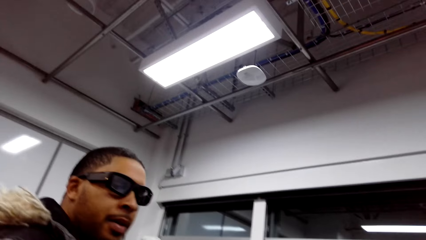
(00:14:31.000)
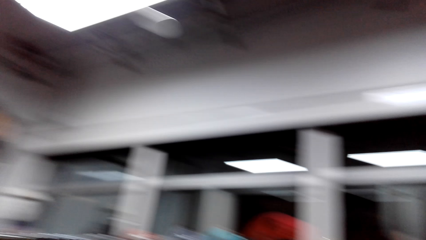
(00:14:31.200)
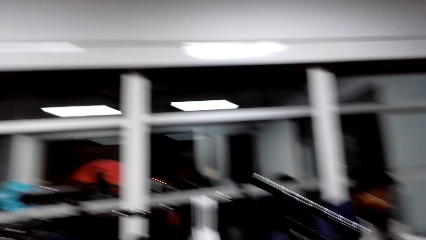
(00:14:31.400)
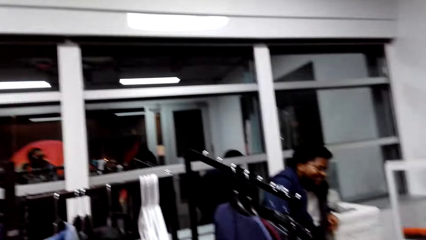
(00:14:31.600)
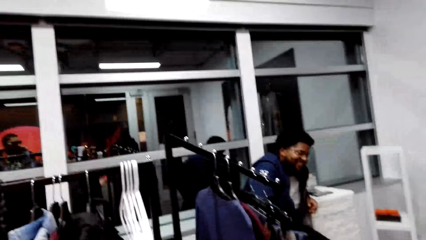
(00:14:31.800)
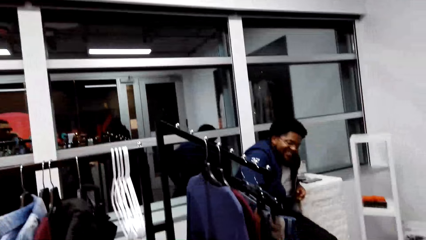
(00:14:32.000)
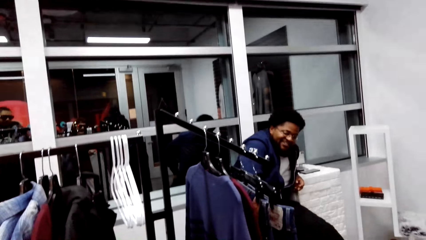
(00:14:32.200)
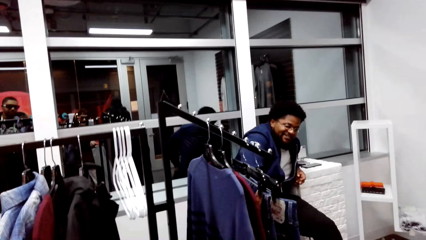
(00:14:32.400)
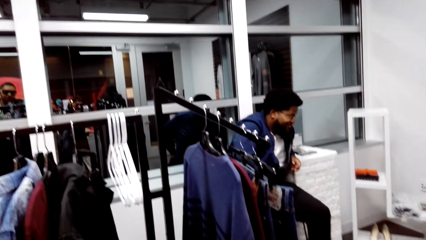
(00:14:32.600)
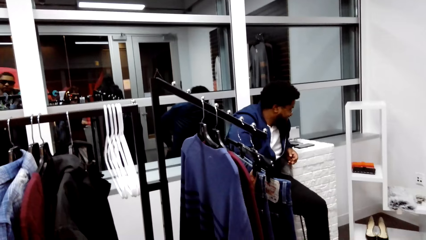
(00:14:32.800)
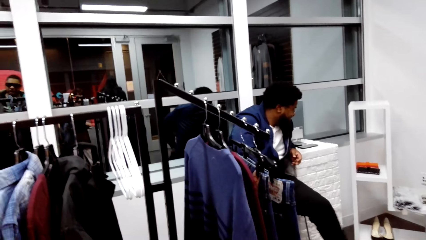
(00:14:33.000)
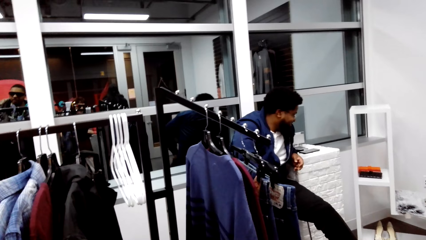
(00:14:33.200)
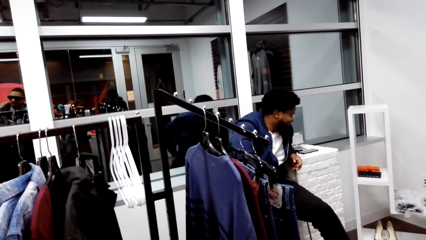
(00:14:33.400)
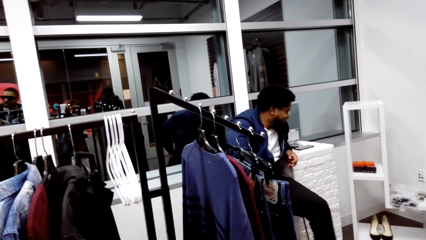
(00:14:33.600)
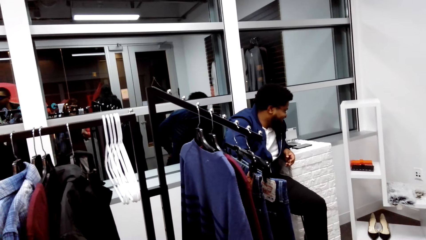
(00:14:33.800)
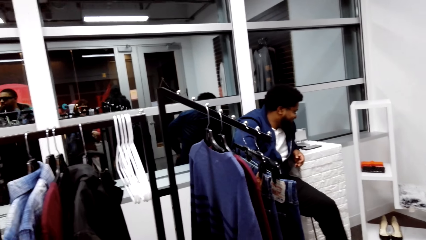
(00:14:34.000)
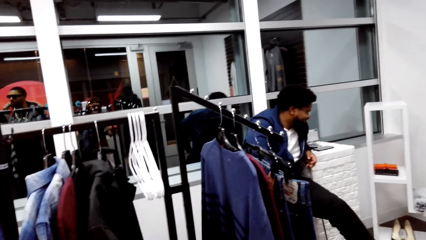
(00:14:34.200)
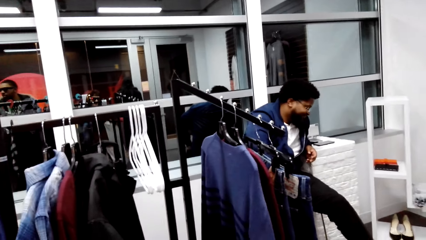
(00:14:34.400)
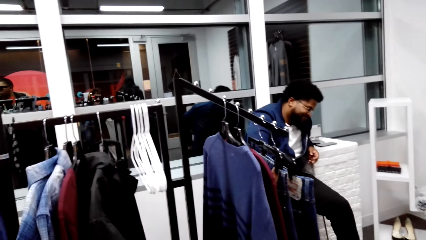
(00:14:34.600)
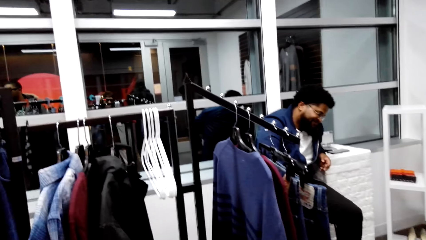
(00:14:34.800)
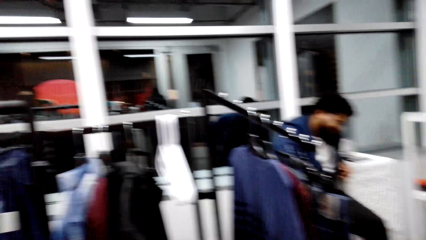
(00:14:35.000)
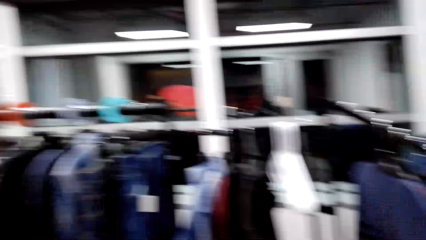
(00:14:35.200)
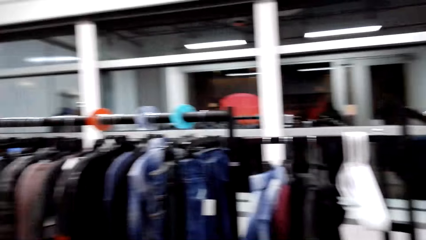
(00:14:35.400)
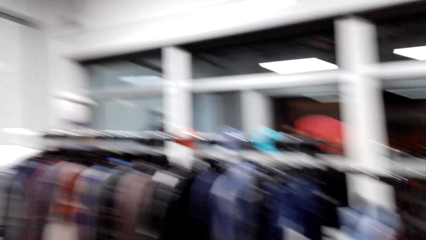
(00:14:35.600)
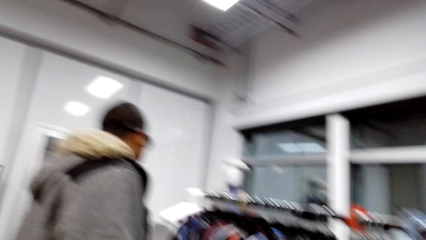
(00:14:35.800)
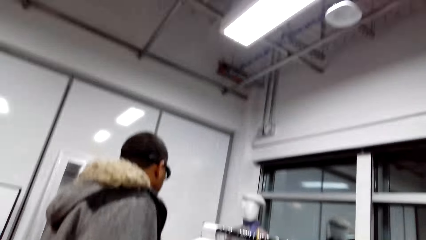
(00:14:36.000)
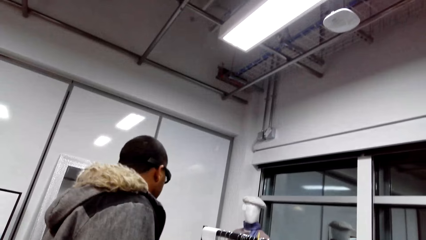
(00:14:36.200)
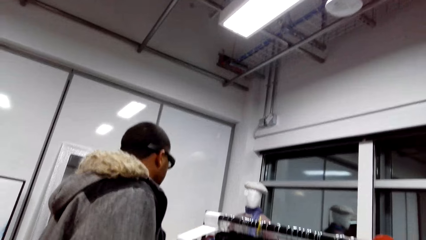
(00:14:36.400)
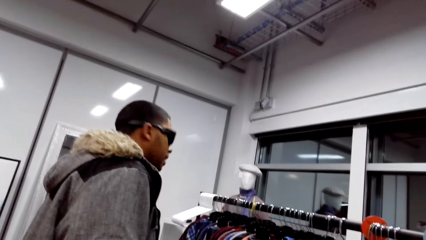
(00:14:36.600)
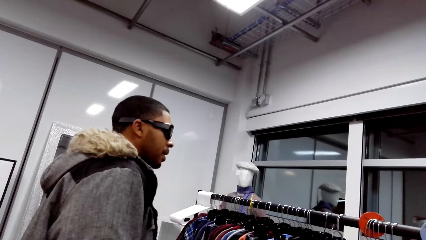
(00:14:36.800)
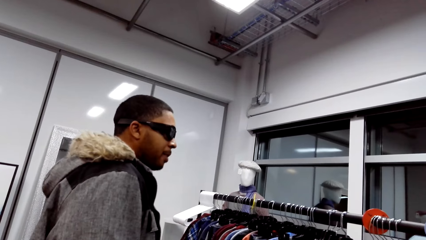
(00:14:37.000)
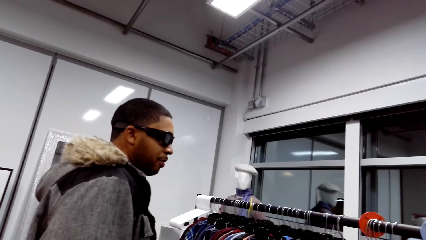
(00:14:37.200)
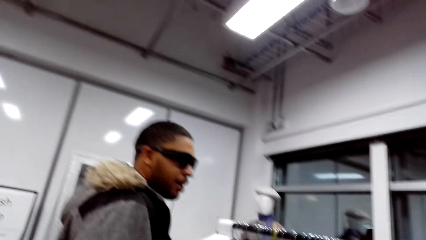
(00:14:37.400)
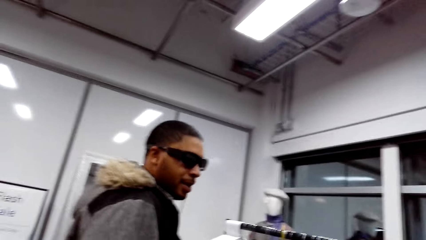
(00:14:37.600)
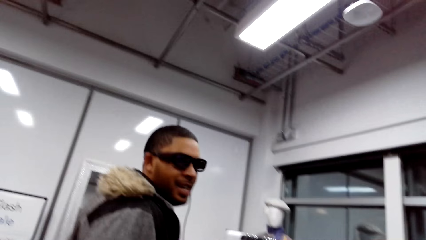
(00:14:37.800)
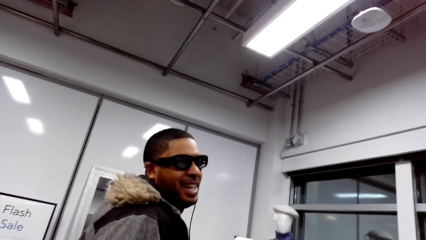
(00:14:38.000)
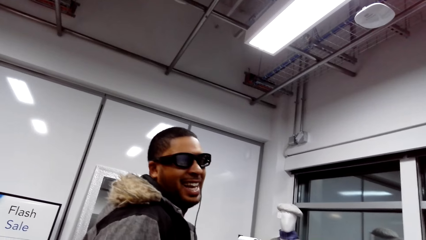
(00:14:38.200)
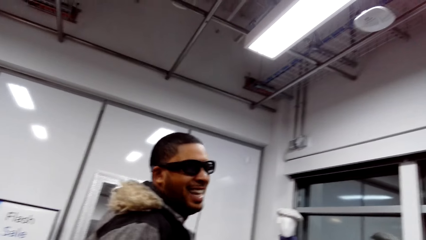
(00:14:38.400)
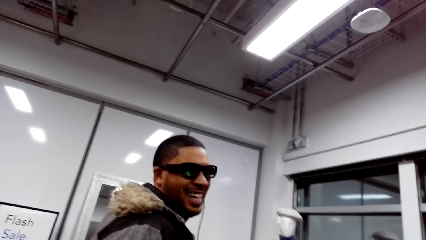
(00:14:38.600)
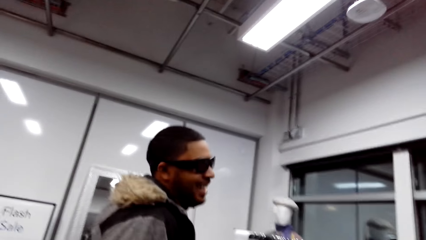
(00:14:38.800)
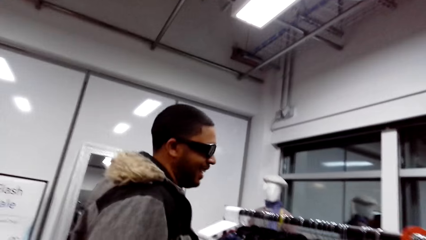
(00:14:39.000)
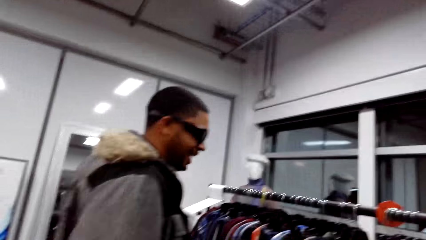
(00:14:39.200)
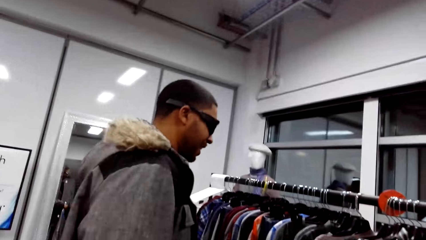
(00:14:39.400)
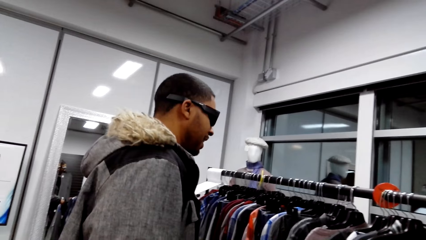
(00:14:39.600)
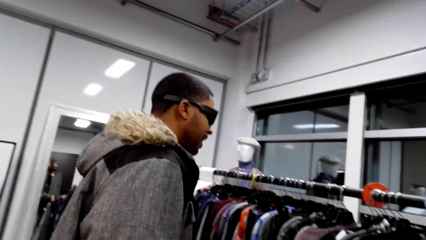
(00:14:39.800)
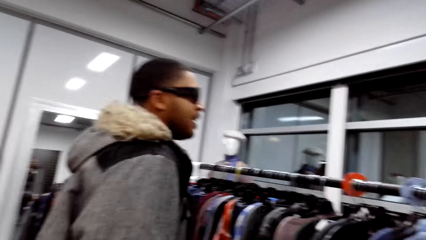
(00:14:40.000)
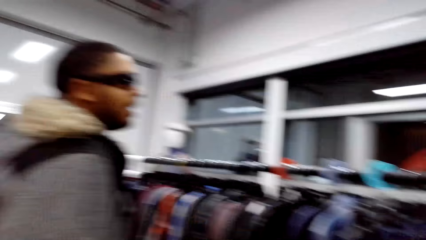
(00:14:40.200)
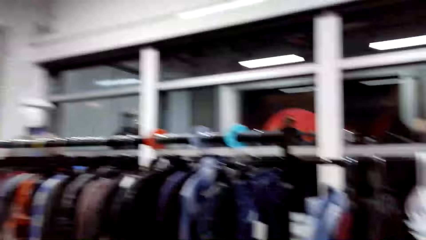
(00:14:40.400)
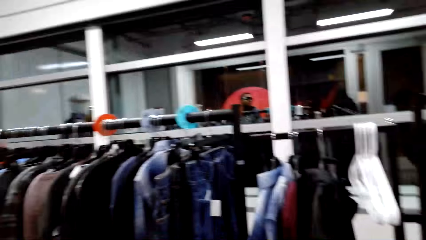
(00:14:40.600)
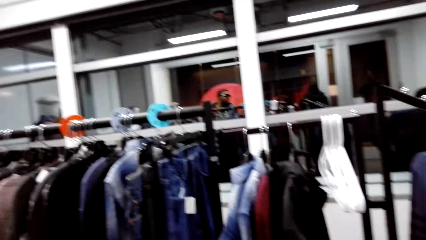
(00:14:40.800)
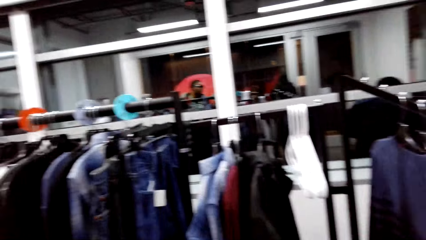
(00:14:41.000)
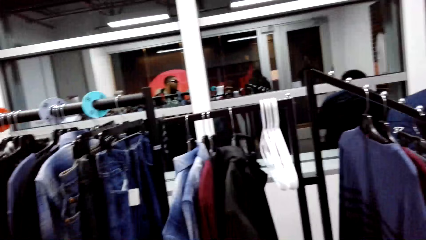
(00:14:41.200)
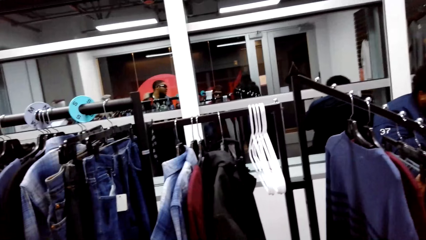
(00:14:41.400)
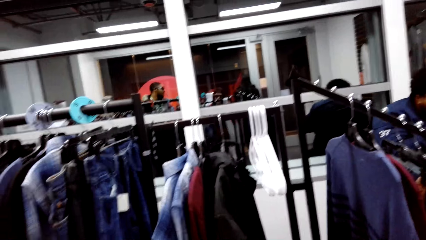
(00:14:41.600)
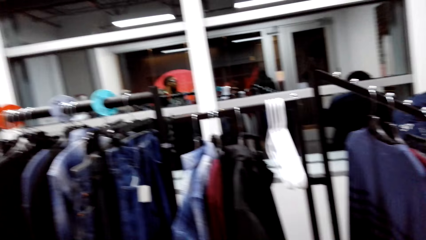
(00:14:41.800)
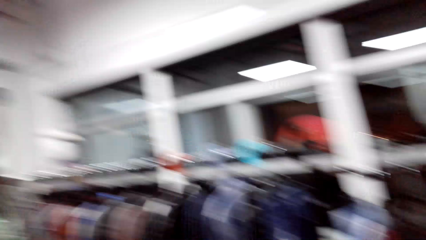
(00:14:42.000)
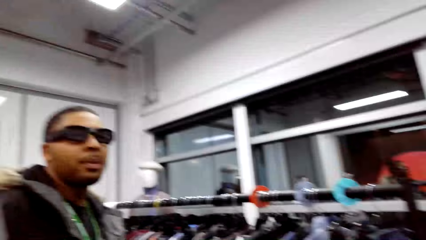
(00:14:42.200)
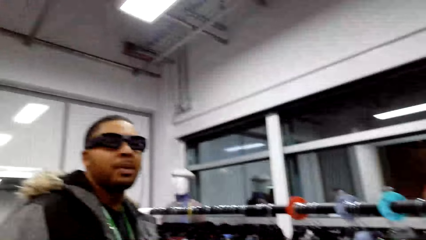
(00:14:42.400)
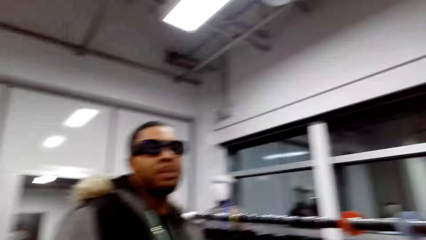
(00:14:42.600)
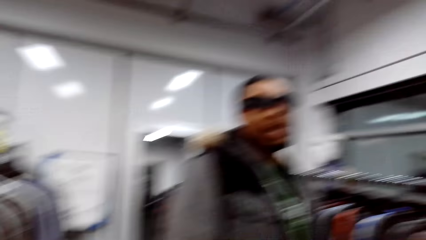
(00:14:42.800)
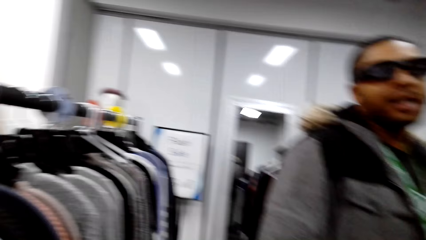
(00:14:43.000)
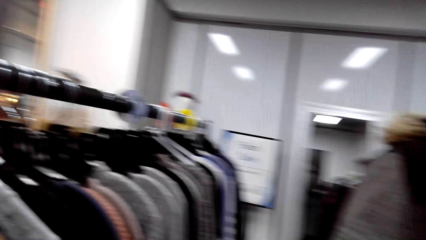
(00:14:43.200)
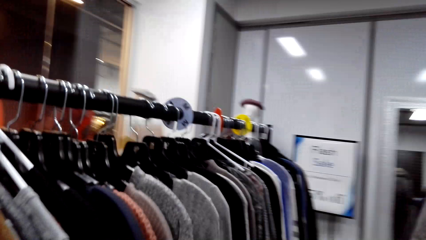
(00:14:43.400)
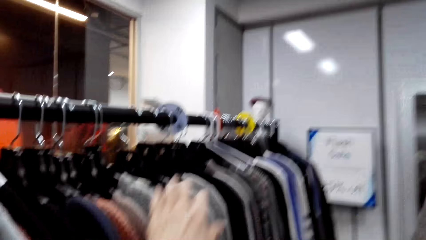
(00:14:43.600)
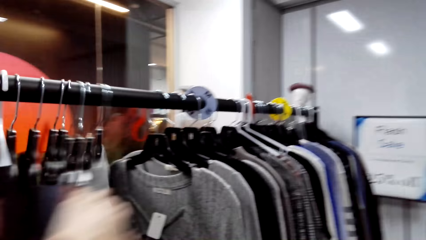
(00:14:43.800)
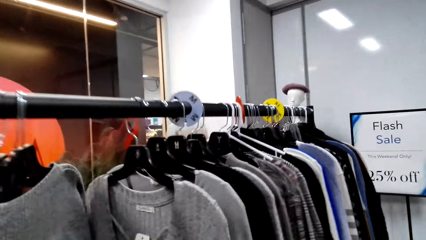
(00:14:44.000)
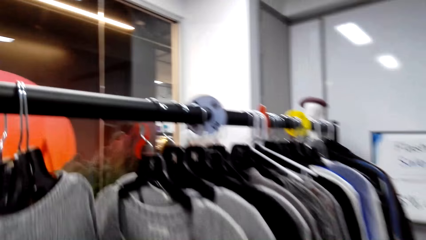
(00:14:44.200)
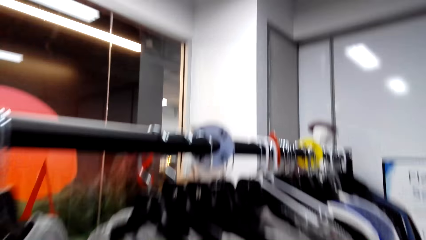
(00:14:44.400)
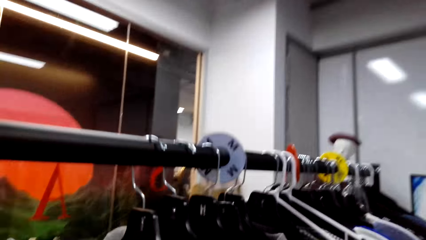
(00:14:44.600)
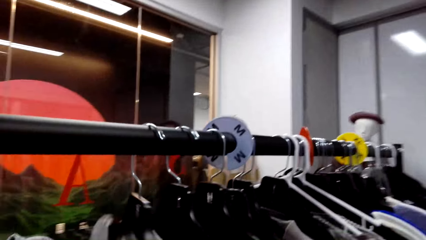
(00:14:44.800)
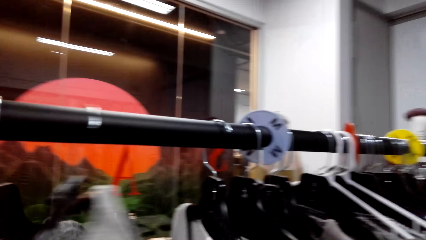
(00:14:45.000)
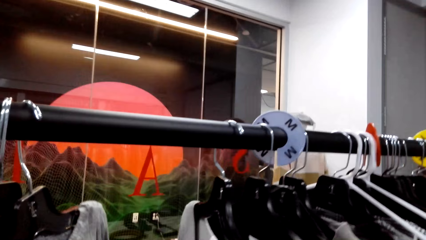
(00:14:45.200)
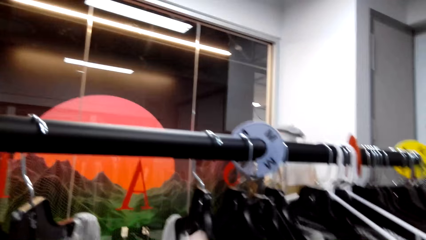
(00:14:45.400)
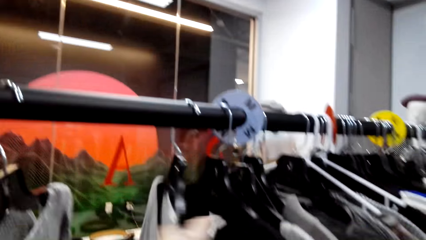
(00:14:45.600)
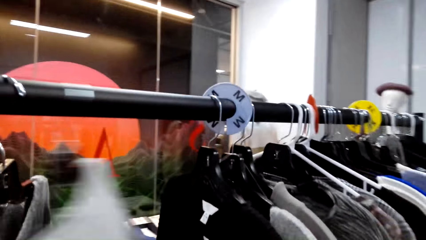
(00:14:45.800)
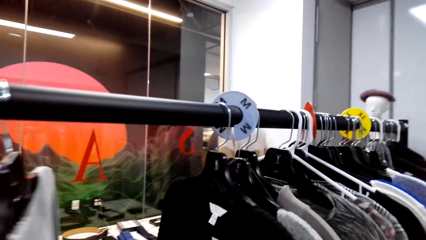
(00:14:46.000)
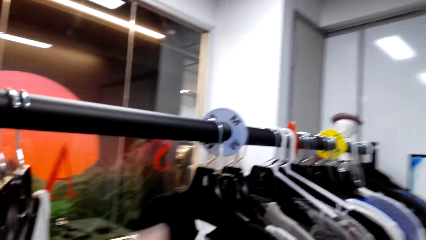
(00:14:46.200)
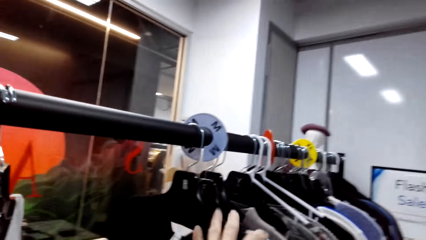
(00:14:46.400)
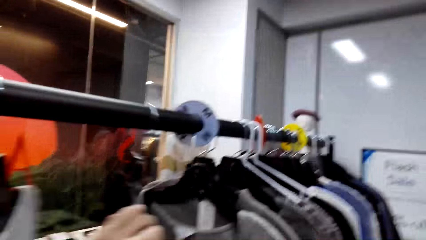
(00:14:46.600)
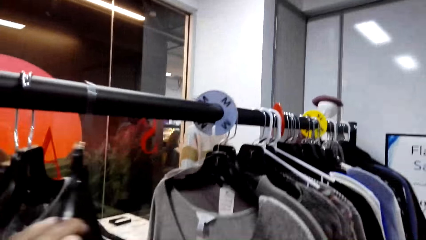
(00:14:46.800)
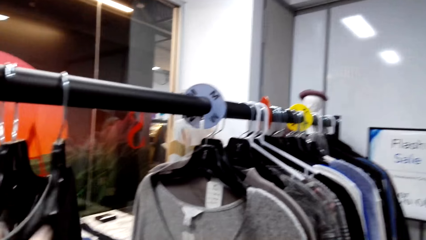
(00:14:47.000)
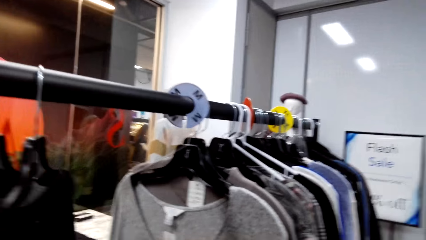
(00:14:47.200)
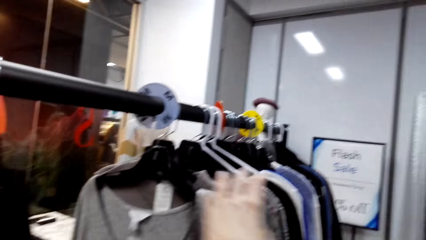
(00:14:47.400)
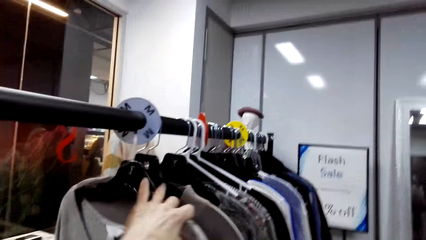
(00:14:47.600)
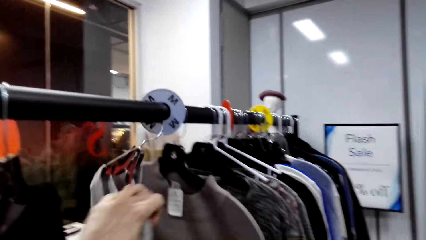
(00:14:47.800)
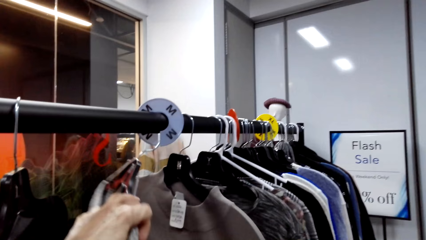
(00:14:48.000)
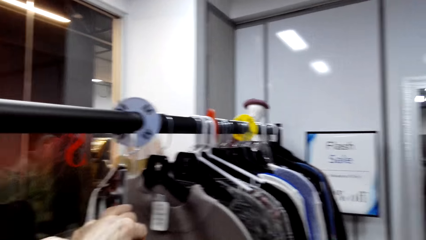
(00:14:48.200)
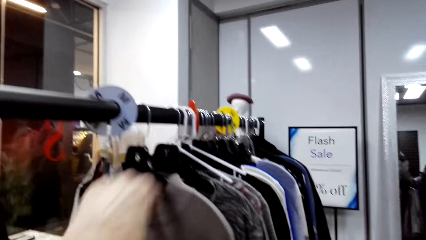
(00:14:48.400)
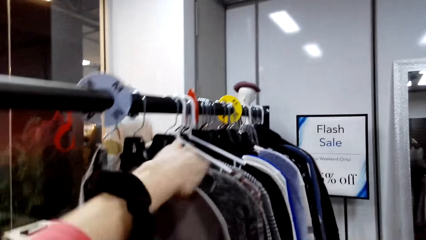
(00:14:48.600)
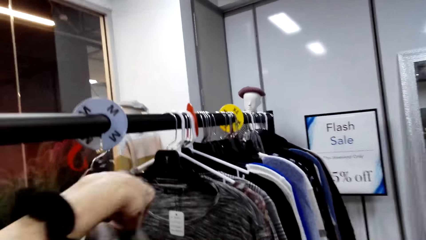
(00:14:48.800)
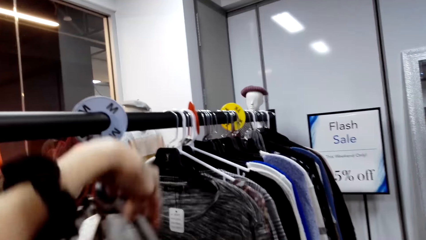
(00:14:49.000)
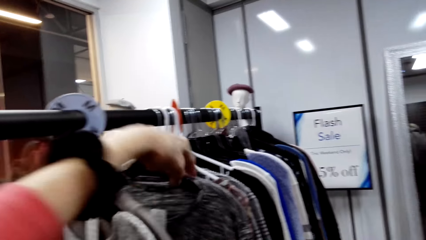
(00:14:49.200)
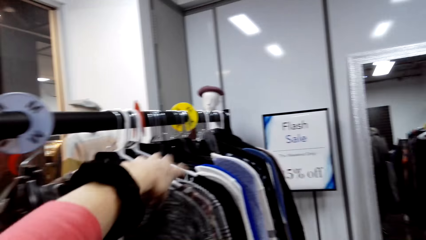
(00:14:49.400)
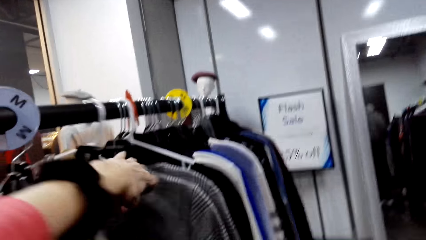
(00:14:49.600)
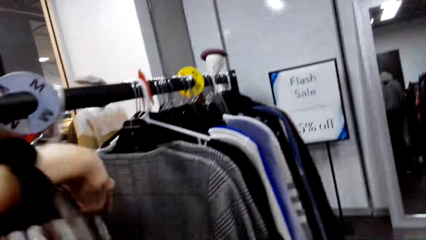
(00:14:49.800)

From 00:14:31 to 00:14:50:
The camera wearer talks to a person. She talks to another person. She looks at the clothes. She talks to the other person. She moves the clothes on the display with her left hand. She looks at the clothes.
